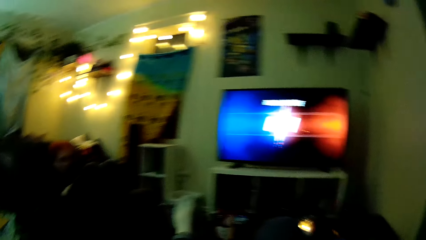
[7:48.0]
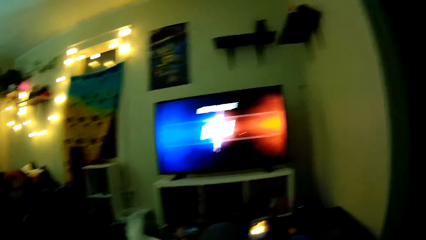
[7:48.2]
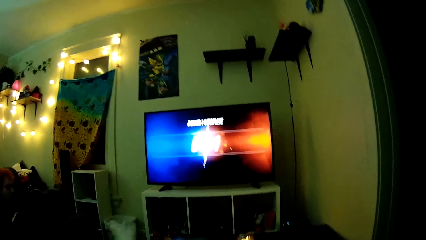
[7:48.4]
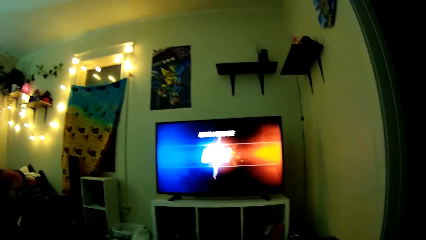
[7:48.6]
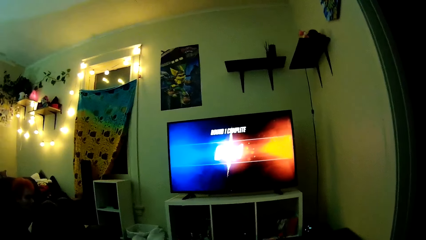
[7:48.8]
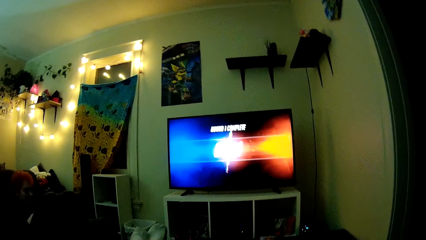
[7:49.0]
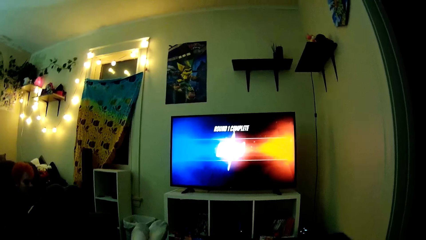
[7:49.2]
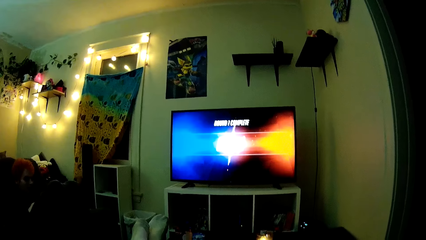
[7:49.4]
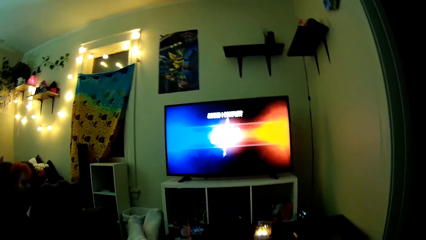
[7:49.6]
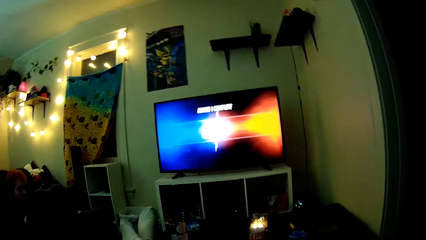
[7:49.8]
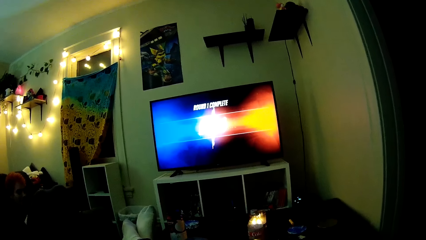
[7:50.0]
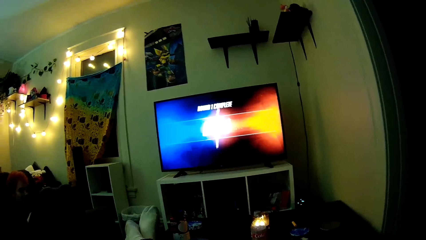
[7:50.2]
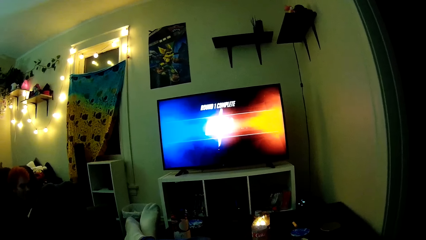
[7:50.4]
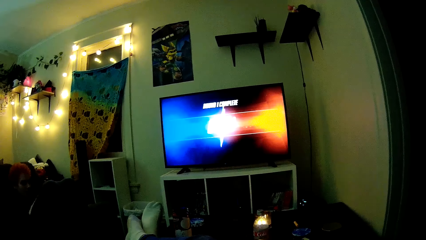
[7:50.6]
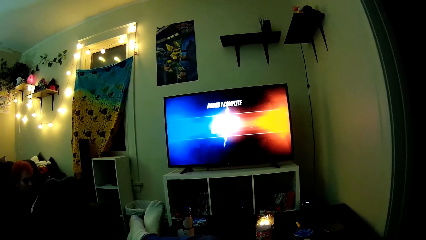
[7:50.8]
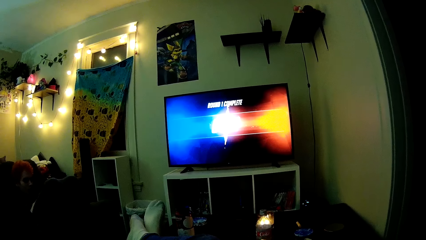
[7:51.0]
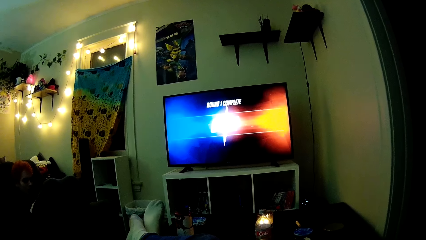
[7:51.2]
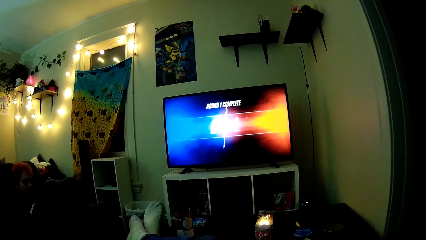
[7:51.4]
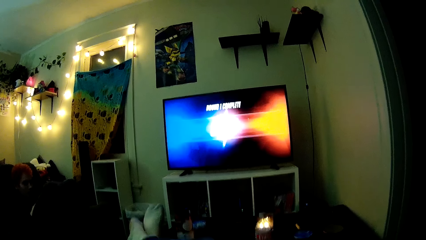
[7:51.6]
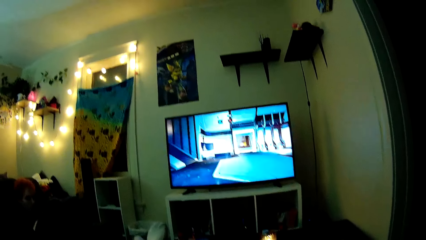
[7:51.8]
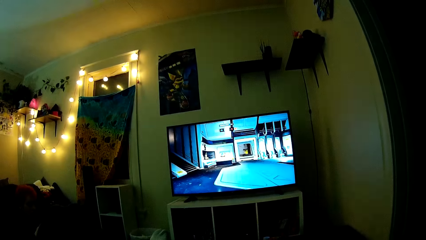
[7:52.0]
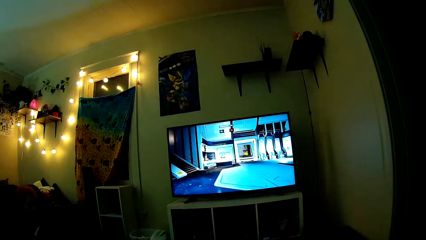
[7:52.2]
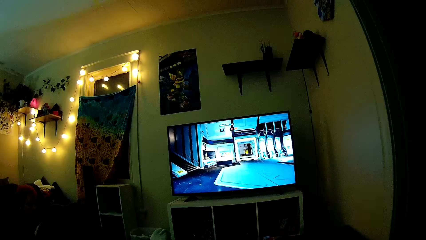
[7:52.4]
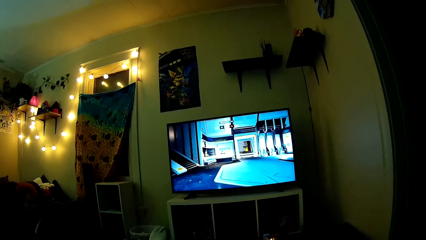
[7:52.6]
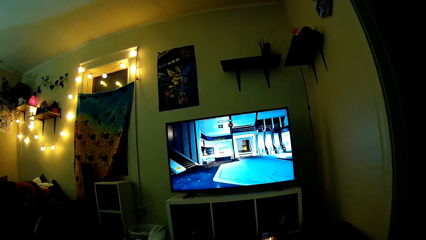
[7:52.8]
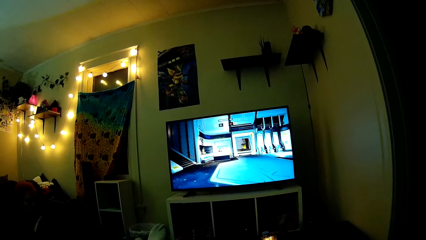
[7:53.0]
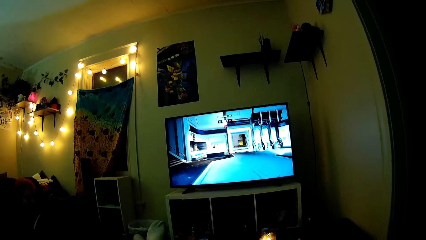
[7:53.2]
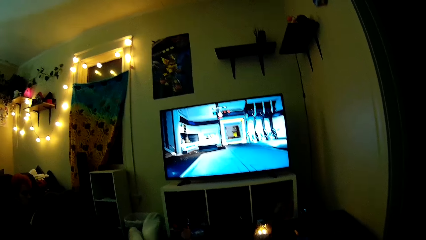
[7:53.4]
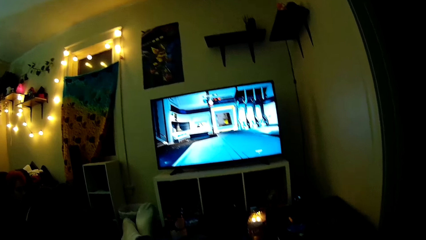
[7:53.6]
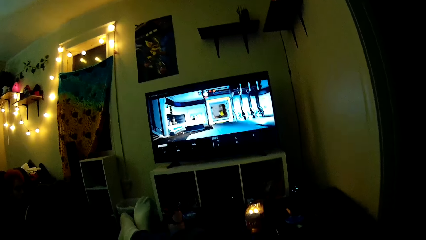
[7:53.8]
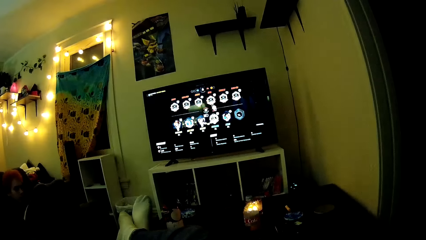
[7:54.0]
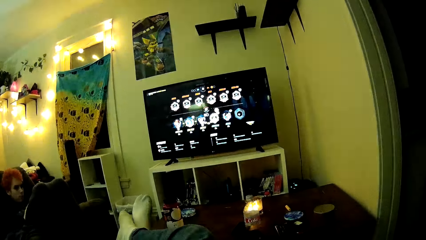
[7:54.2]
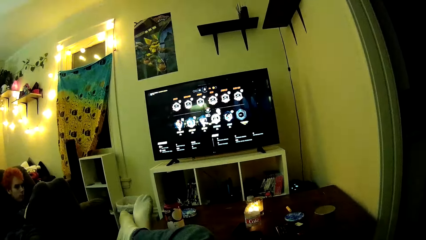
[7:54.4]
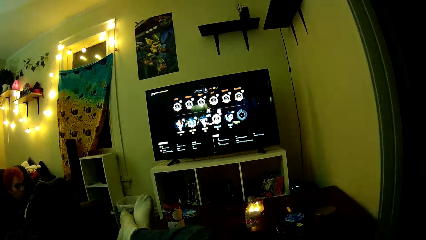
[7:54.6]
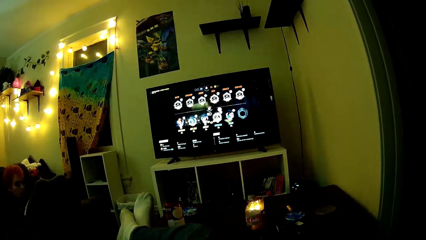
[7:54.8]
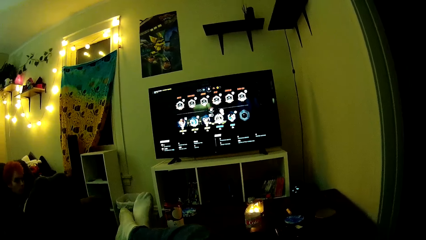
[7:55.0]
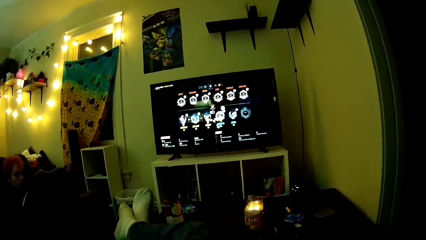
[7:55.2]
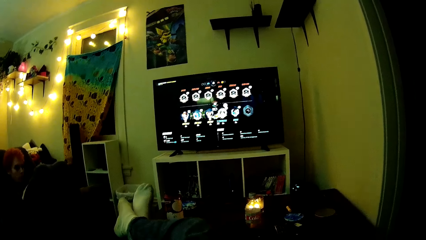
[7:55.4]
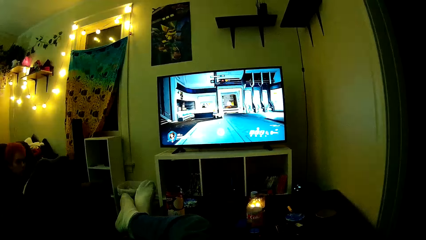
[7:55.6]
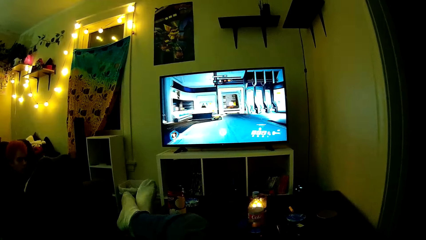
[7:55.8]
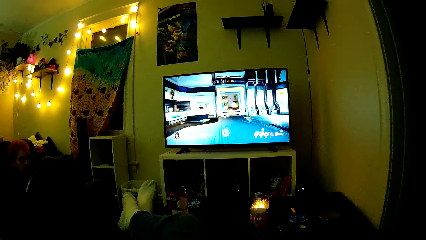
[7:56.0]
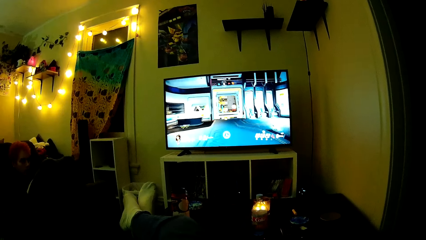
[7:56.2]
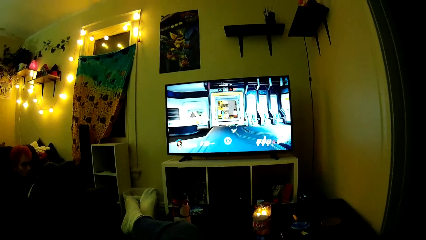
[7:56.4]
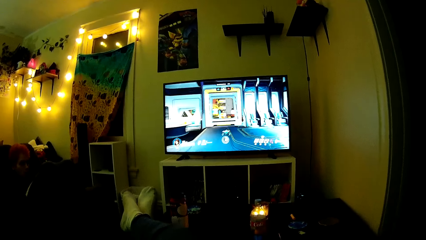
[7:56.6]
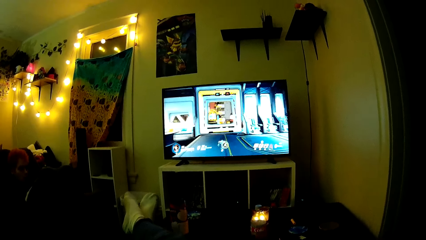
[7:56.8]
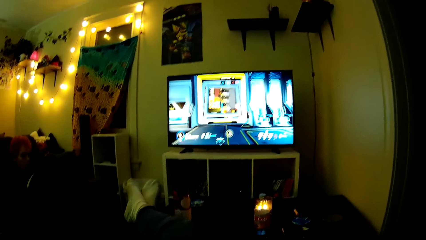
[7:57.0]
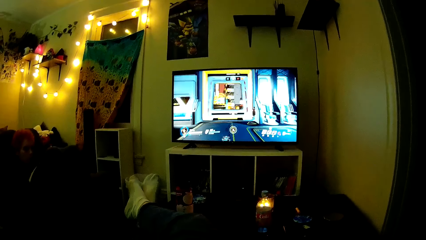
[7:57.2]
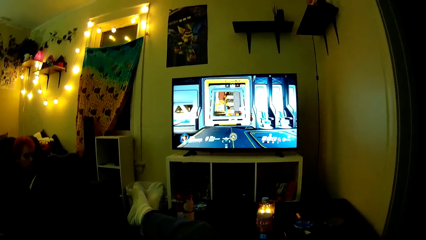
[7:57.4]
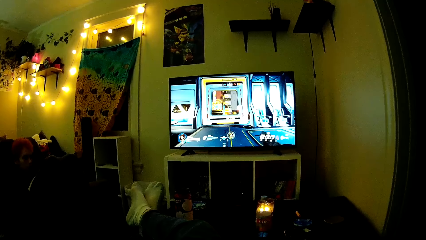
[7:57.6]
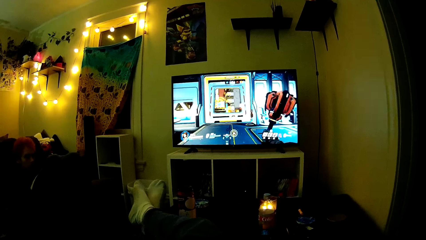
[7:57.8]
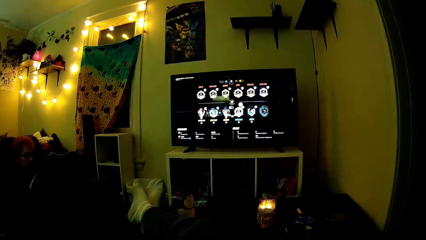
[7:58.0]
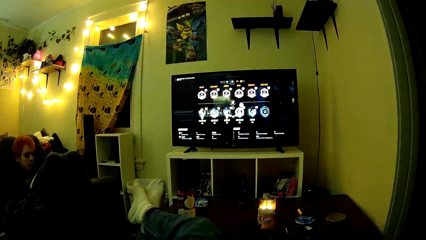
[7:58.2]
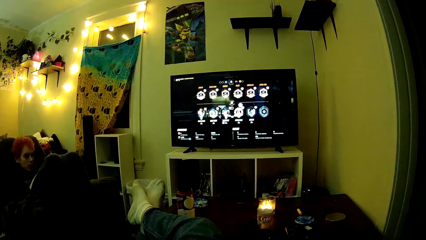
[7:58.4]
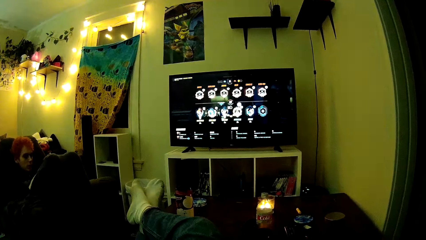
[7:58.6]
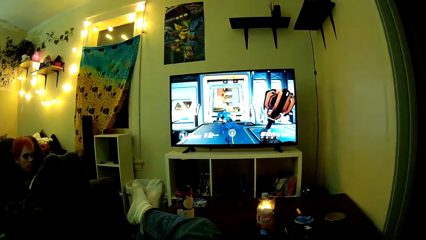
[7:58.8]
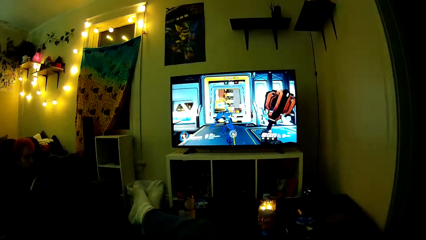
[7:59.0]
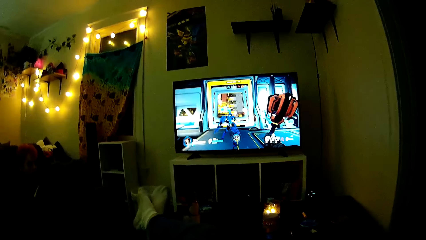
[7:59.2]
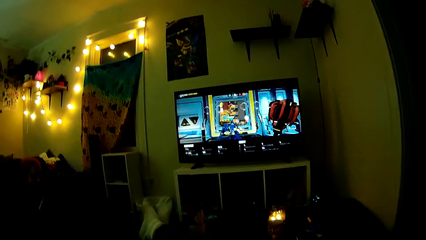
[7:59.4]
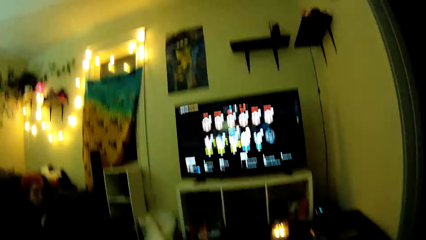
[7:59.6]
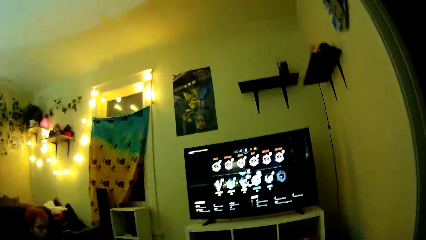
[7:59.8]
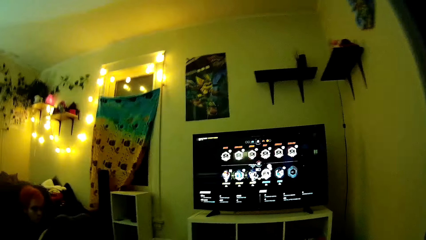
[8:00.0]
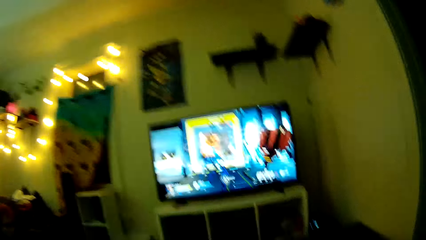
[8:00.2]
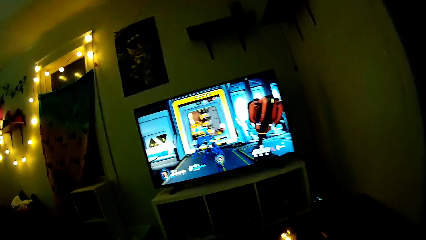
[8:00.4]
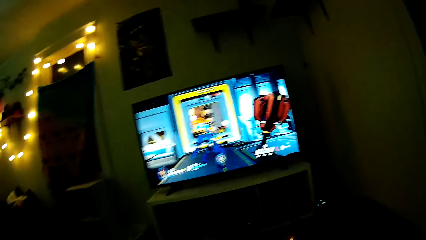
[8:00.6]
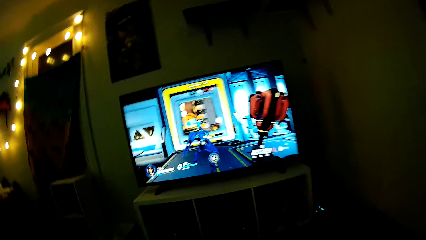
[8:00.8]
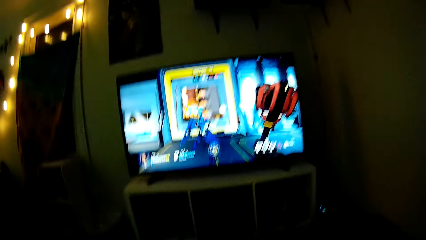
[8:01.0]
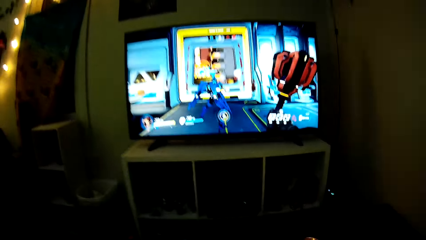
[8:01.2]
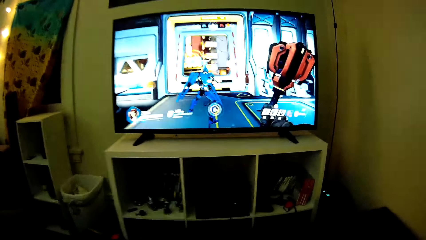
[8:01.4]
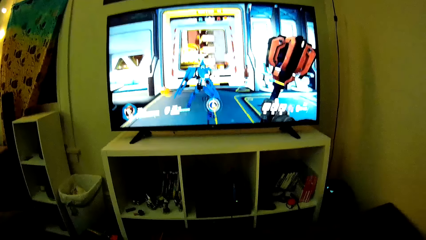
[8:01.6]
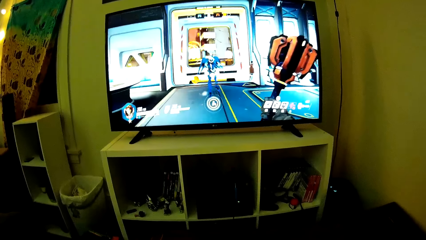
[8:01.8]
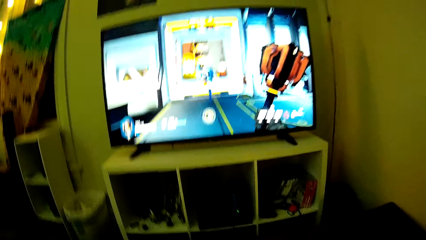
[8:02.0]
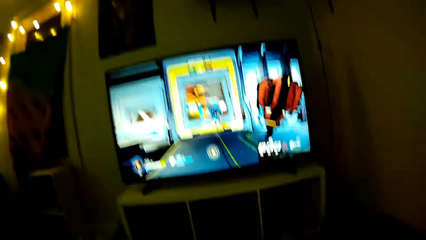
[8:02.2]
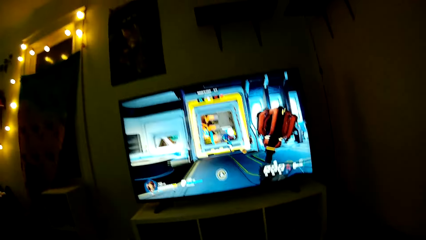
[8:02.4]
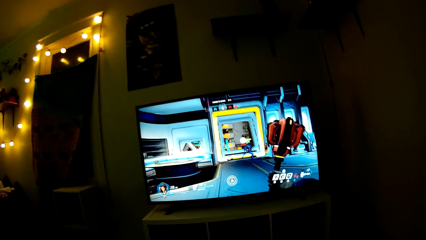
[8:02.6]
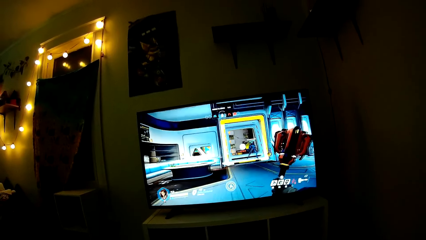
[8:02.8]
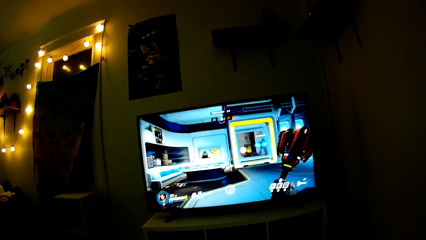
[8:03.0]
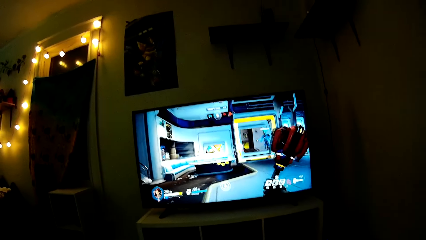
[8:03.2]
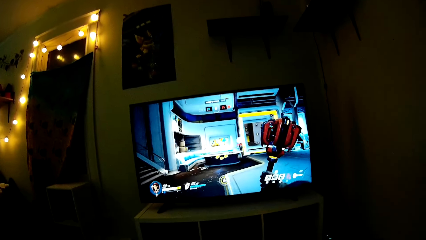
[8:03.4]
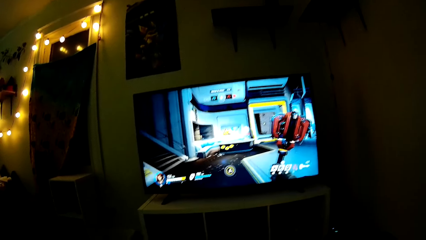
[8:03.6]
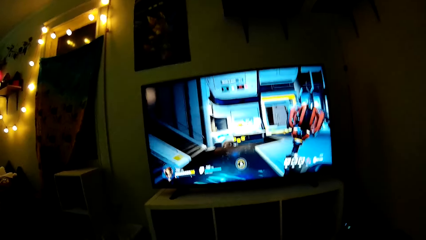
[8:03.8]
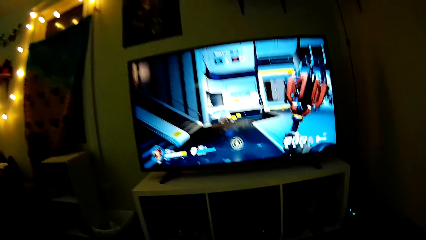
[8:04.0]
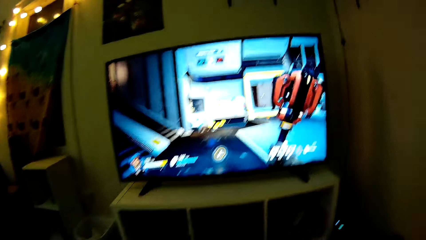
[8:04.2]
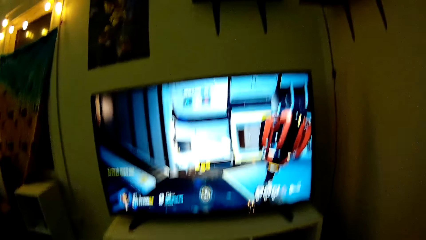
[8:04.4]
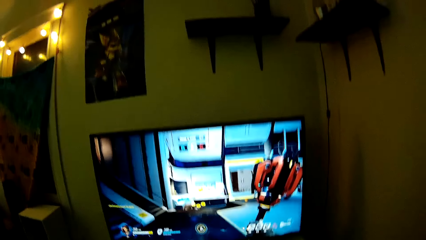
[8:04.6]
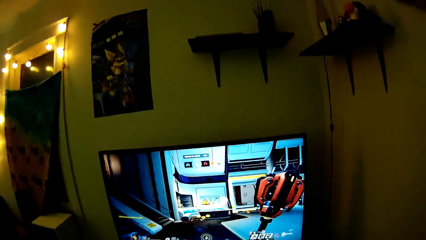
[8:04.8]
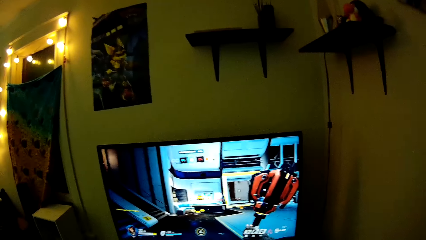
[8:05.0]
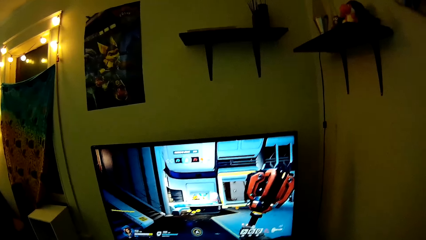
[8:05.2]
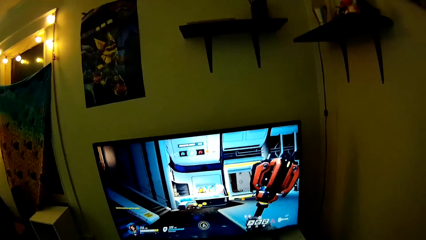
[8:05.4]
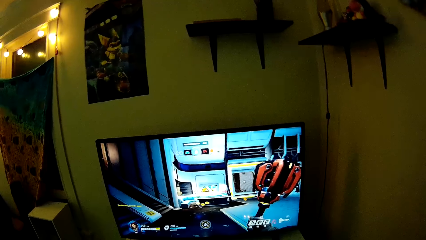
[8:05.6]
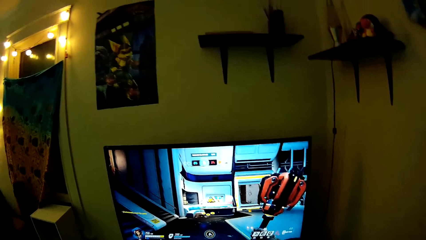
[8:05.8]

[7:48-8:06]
The camera wearer plays a PS game with a controller pad. They play PlayStation TV.
